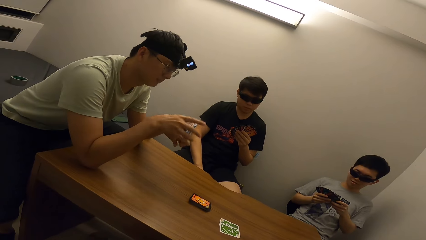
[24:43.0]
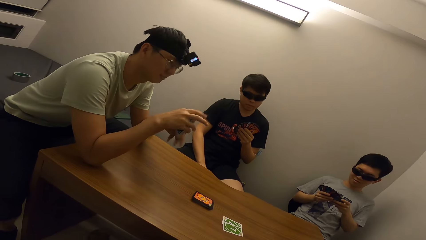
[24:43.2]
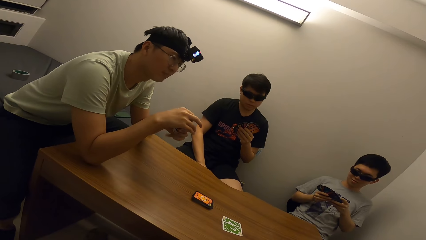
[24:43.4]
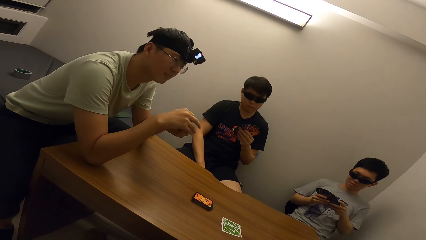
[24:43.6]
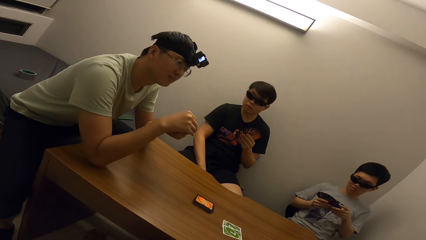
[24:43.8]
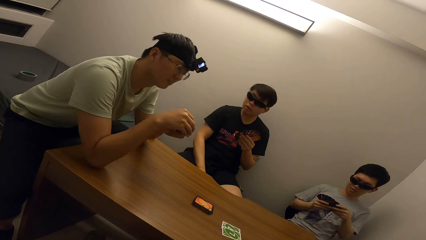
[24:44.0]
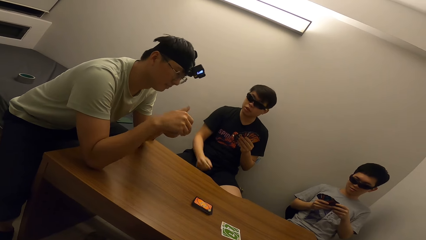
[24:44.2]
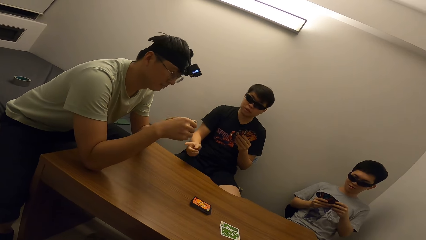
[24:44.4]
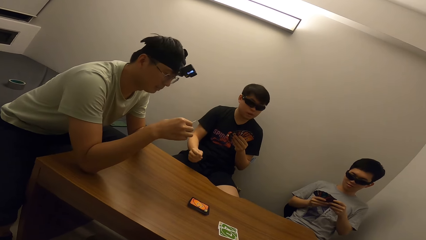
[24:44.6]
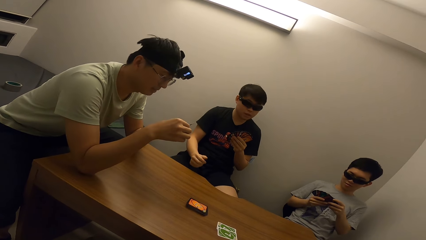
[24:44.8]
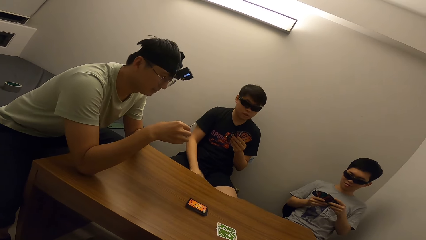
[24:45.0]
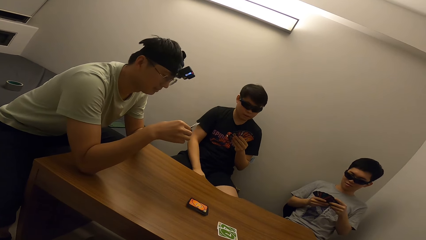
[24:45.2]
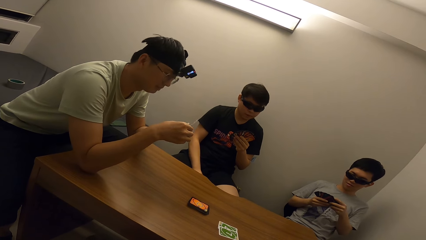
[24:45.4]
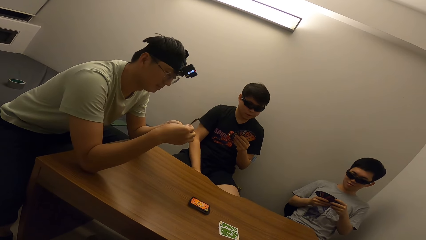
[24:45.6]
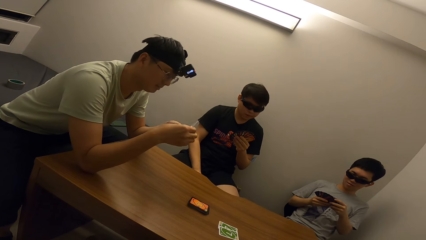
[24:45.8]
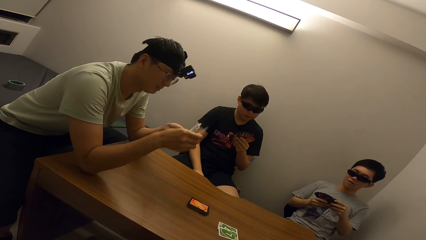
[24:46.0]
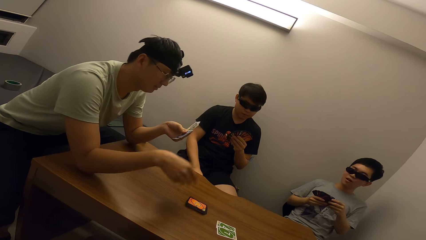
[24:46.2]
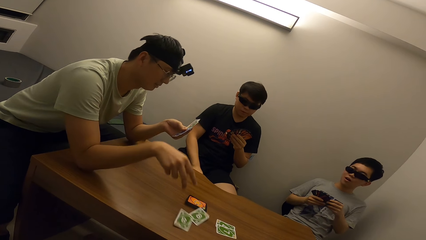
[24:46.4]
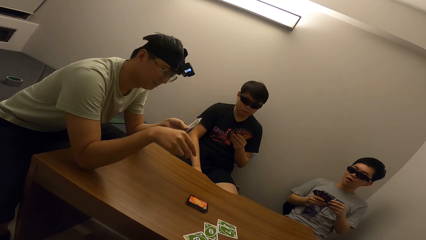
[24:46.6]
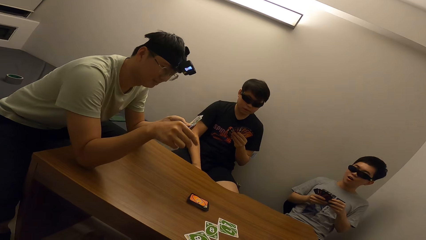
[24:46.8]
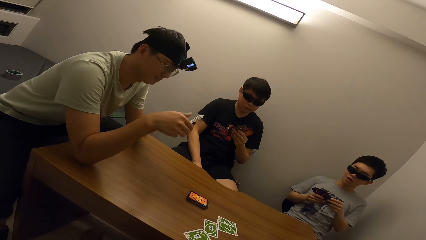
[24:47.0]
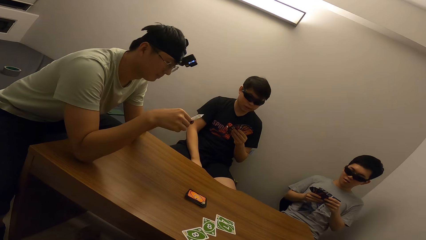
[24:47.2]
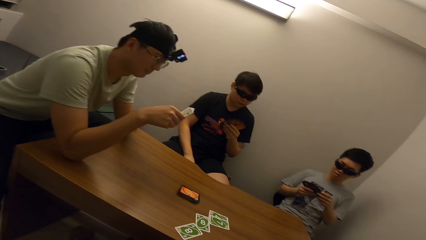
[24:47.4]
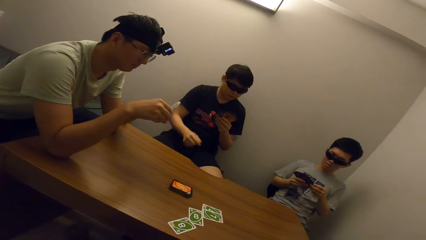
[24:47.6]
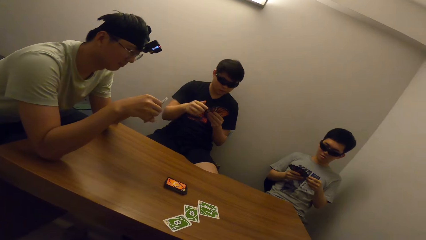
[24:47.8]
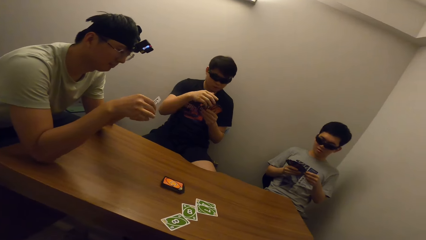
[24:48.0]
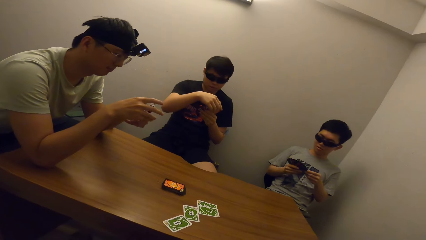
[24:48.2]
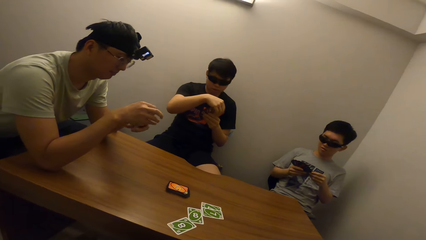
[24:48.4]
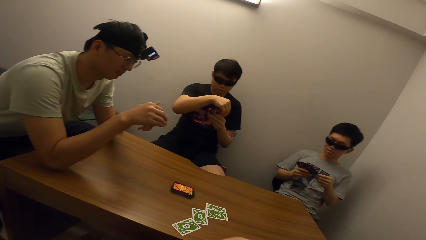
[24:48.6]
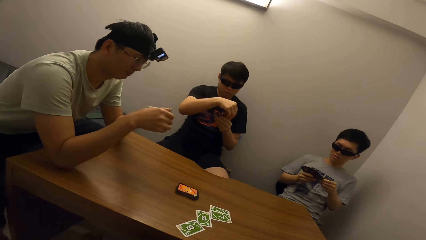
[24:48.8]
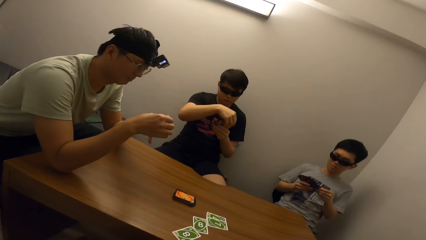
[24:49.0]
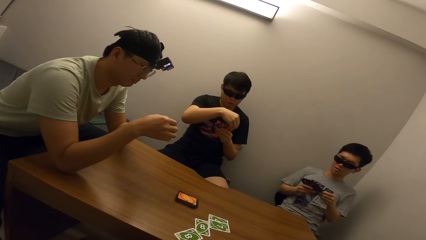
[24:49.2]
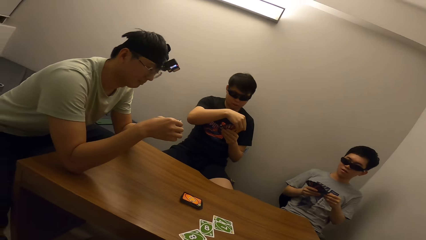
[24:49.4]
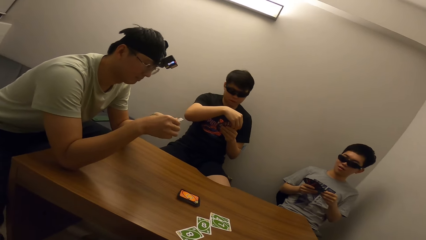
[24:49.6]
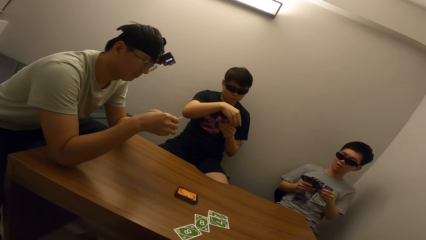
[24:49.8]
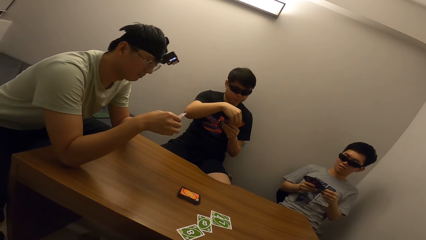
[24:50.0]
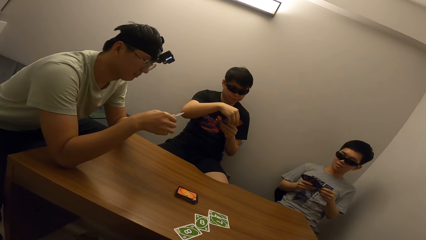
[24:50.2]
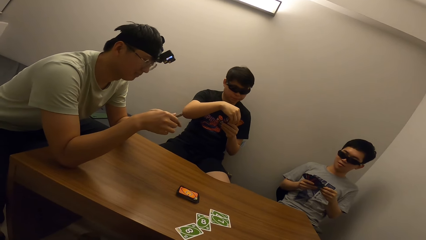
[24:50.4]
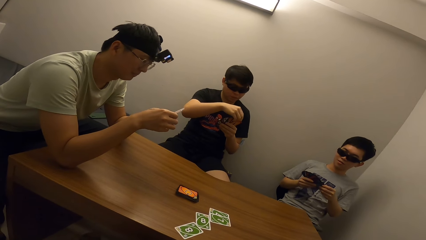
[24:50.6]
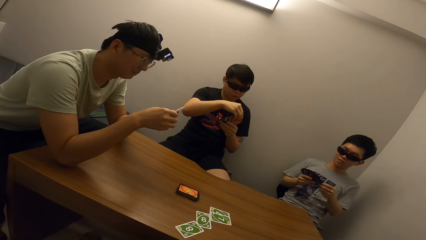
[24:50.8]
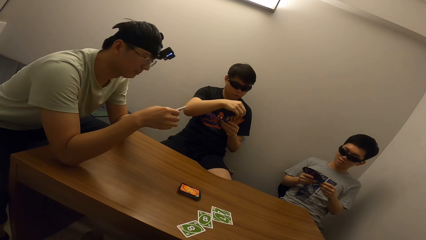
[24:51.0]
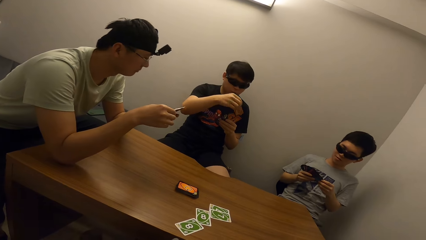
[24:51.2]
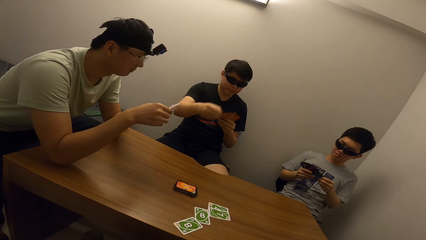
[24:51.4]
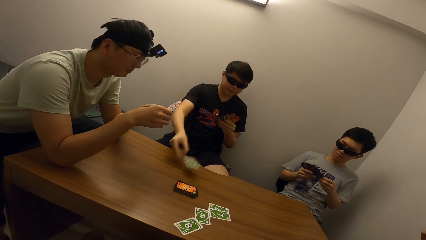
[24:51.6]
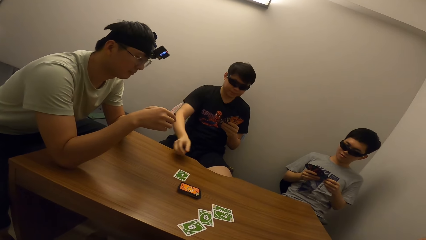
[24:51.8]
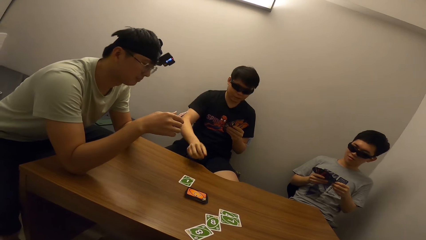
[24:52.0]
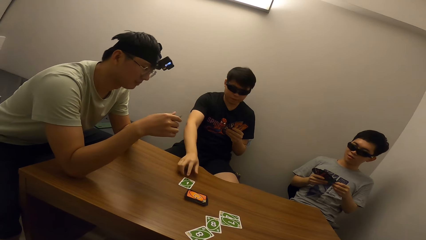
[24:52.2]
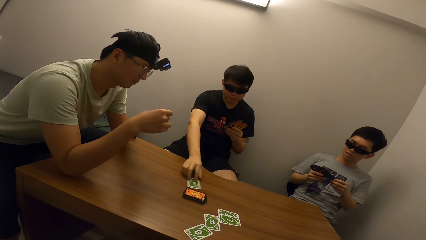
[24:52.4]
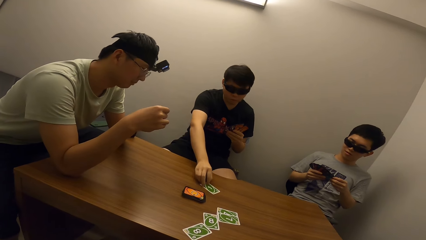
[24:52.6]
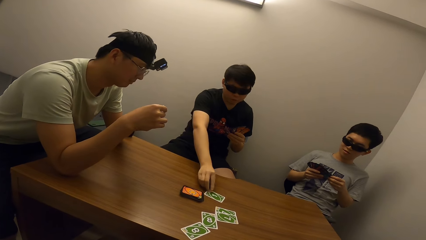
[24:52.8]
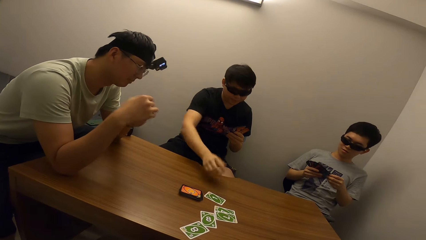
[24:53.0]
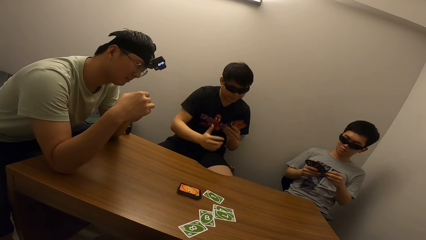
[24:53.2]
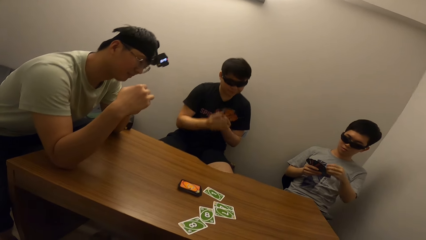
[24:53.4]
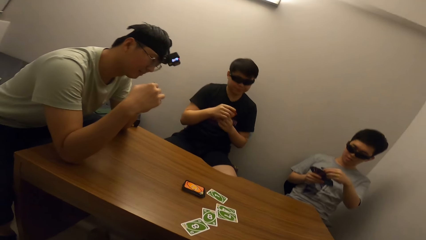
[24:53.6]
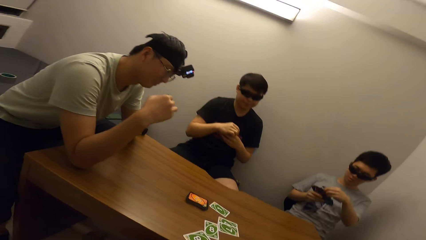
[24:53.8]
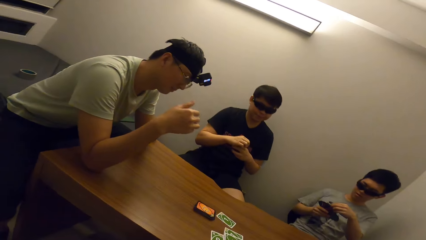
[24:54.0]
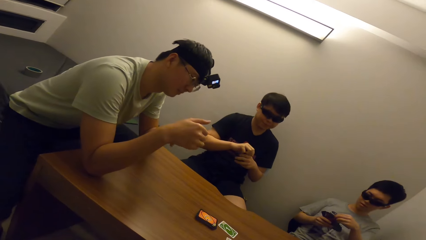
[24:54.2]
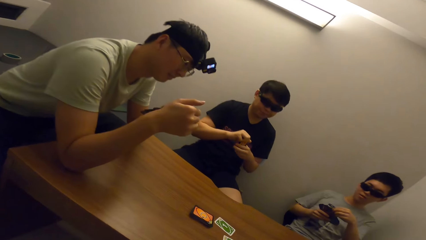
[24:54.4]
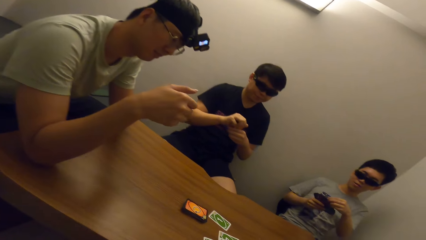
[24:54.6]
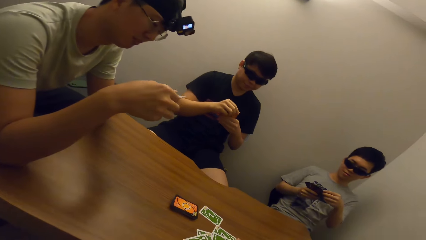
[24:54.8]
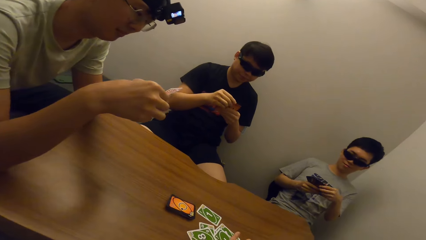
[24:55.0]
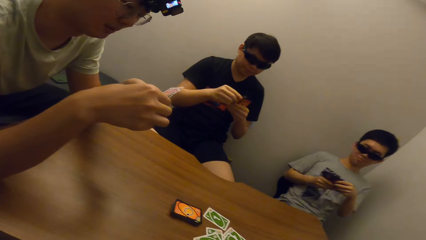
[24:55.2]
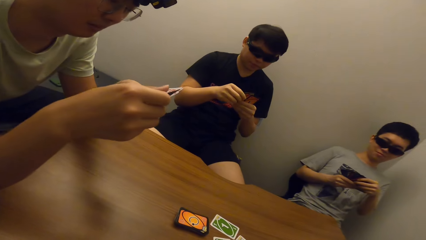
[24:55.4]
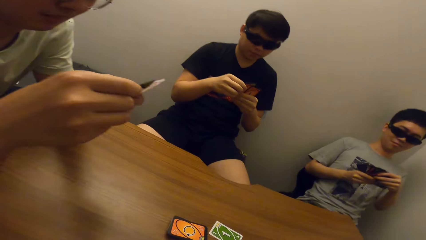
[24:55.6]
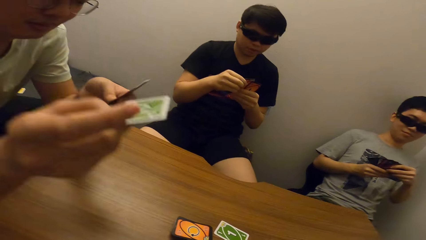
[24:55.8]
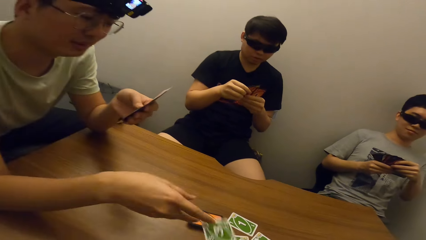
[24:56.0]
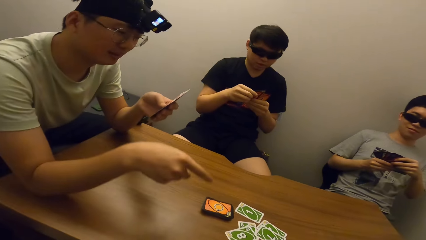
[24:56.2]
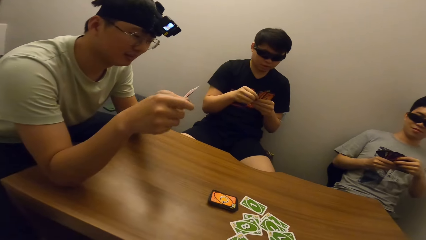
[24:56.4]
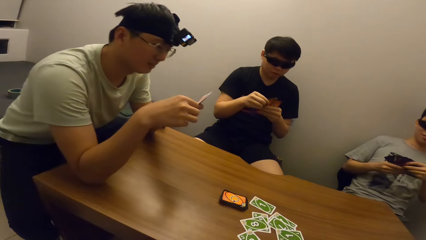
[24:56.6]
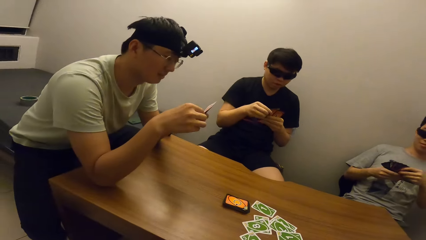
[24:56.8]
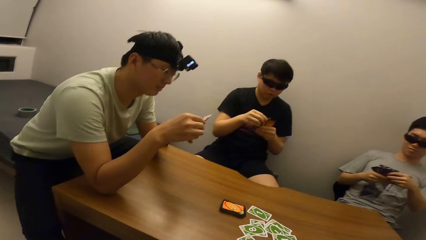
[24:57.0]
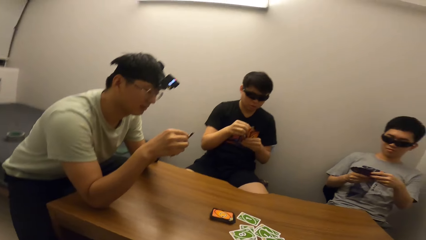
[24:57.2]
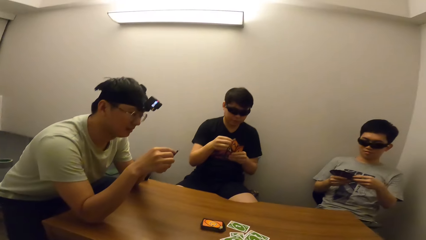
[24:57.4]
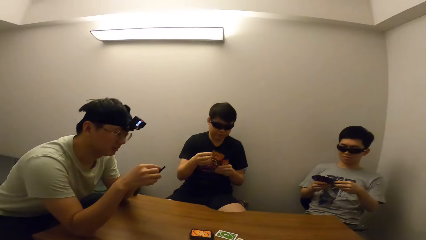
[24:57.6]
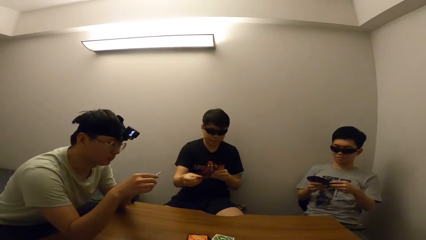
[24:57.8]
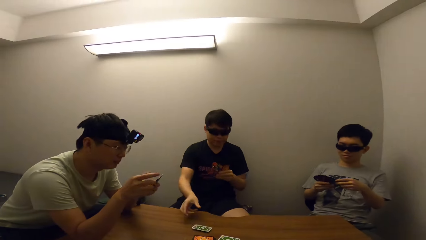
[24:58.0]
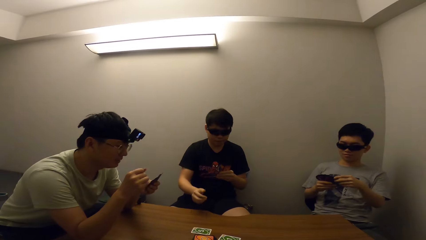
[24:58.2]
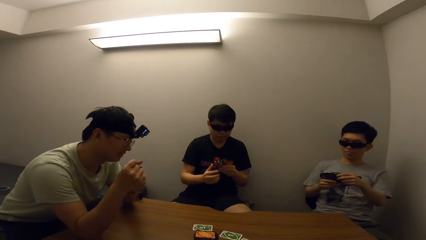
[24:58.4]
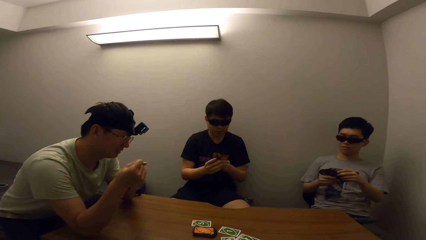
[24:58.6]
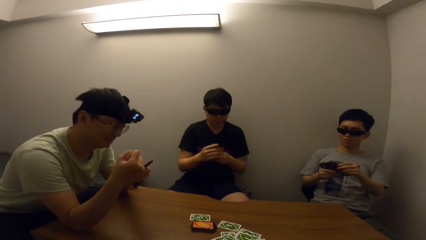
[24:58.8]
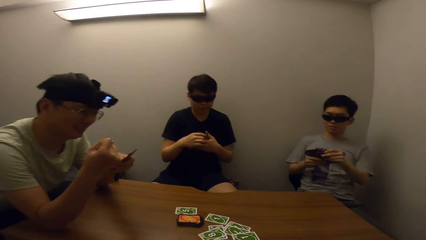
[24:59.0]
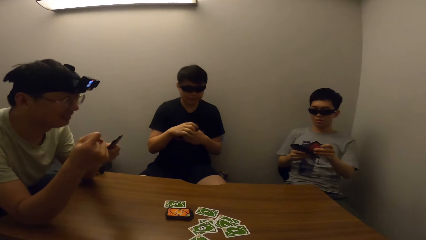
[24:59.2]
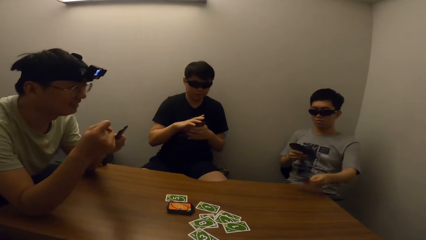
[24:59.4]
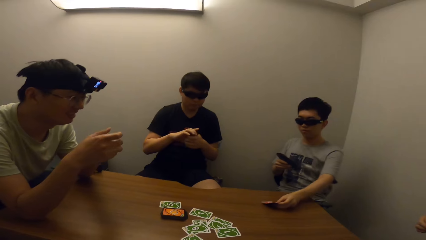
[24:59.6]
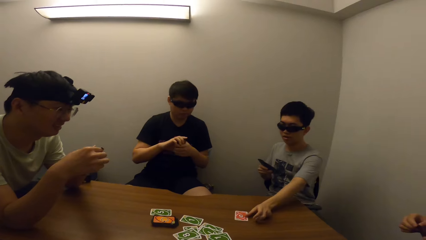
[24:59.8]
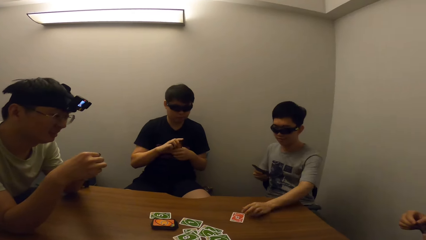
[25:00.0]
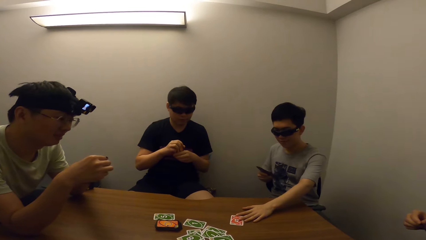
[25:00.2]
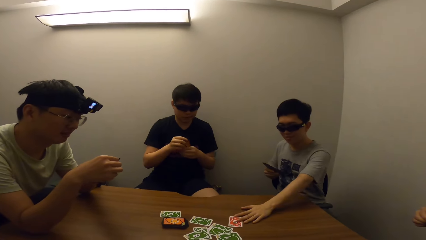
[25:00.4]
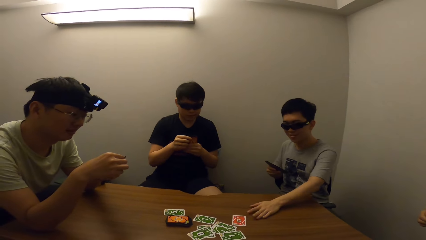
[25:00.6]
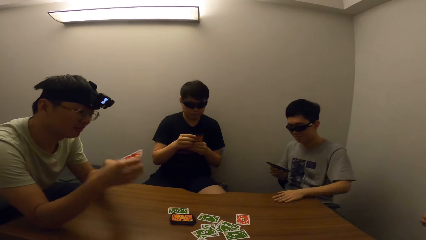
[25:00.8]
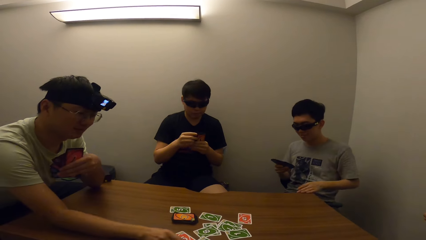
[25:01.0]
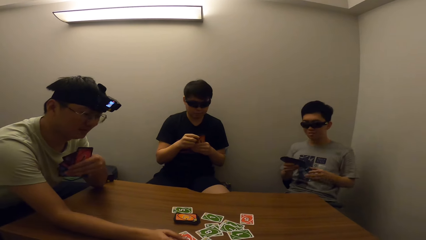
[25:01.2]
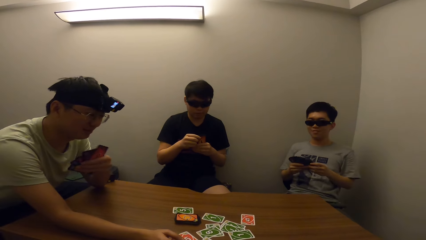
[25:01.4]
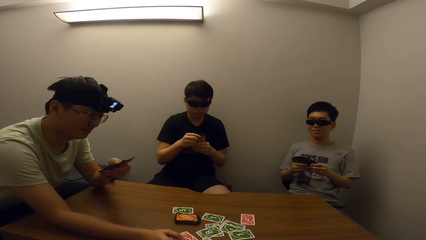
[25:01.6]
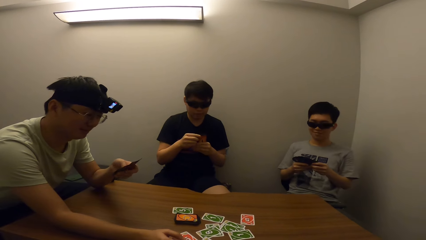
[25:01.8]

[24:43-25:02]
A man switches the cards. He drops the cards on the table. Another man touches a card. A third man drops the cards on the table. He pushes the tag. The first man drops the cards on the table. He touches the cards. The third man drops the cards on the table. The second man drops the cards on the table.
